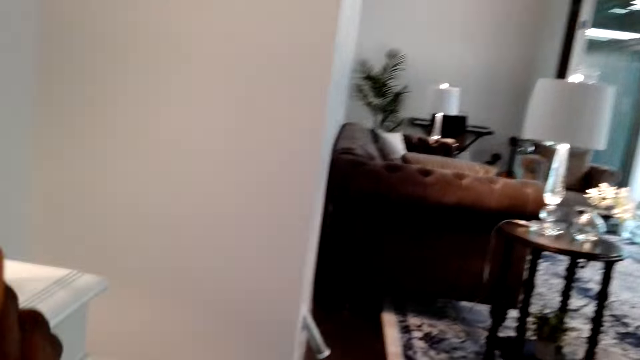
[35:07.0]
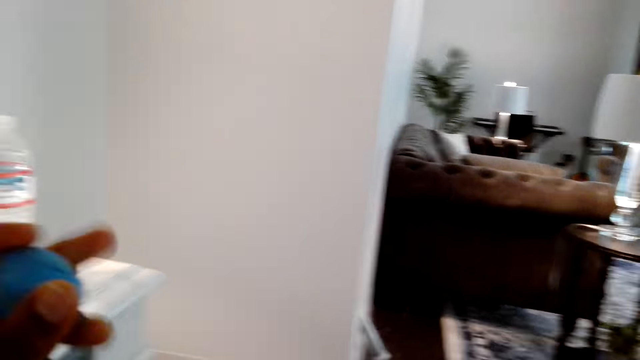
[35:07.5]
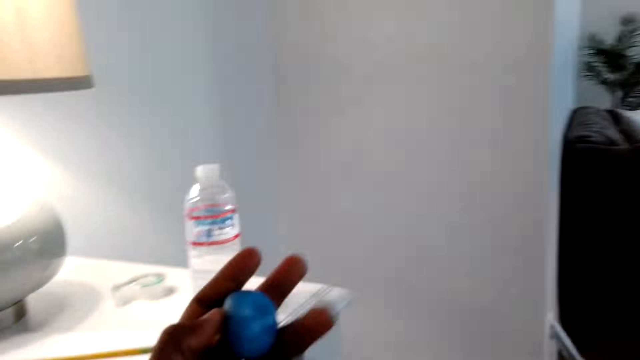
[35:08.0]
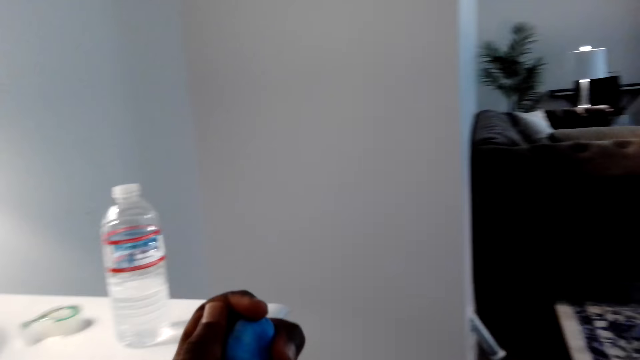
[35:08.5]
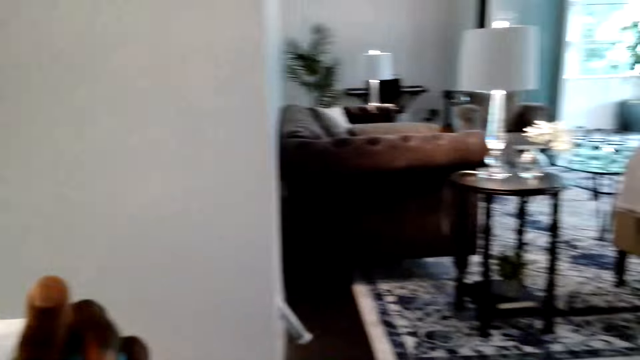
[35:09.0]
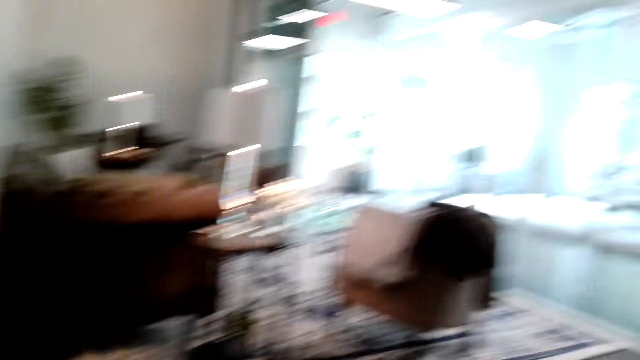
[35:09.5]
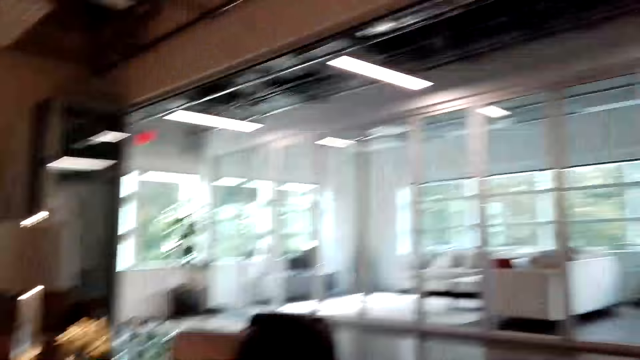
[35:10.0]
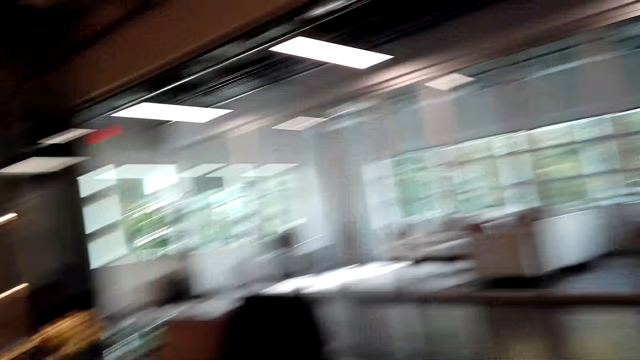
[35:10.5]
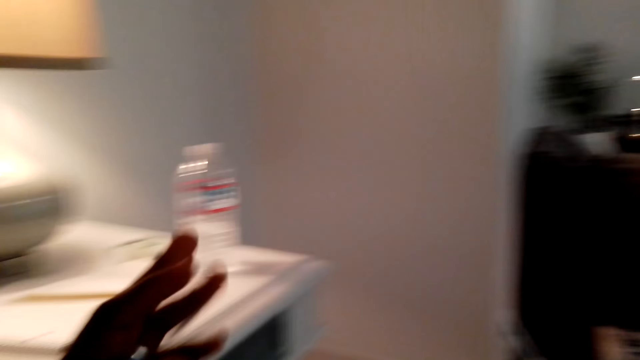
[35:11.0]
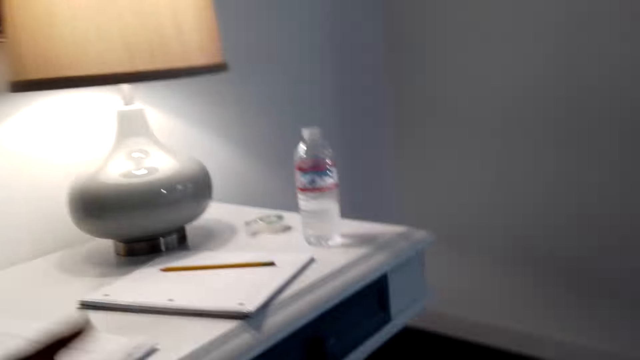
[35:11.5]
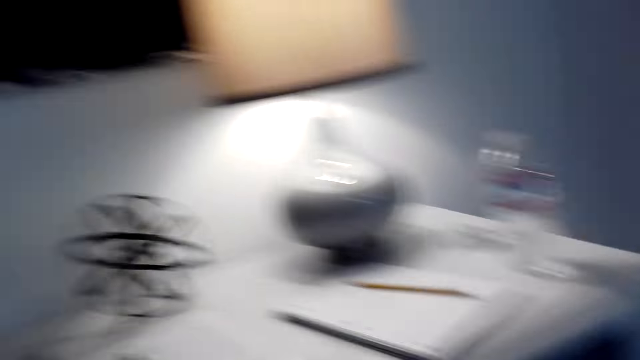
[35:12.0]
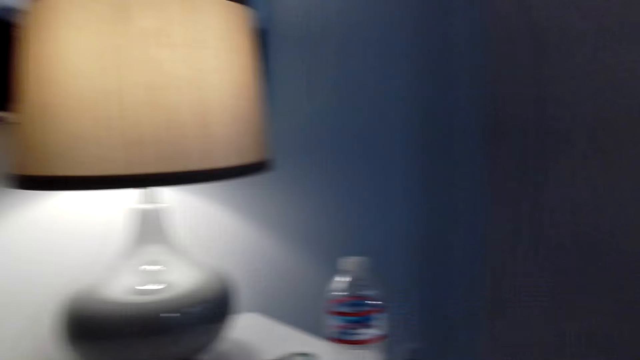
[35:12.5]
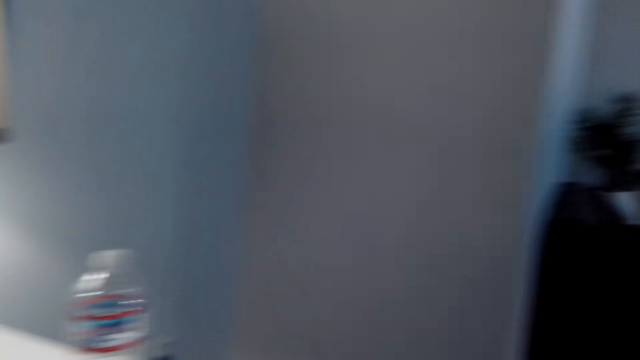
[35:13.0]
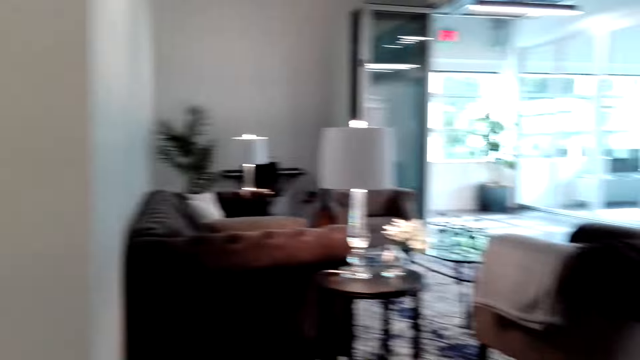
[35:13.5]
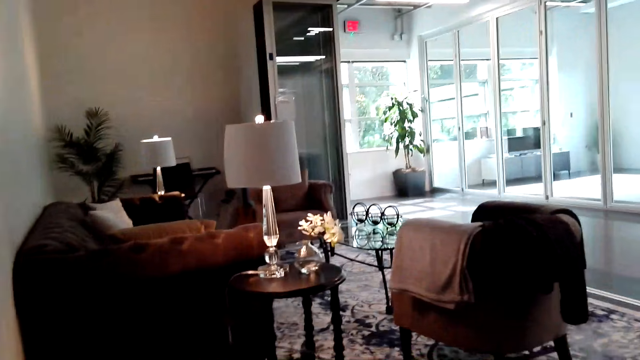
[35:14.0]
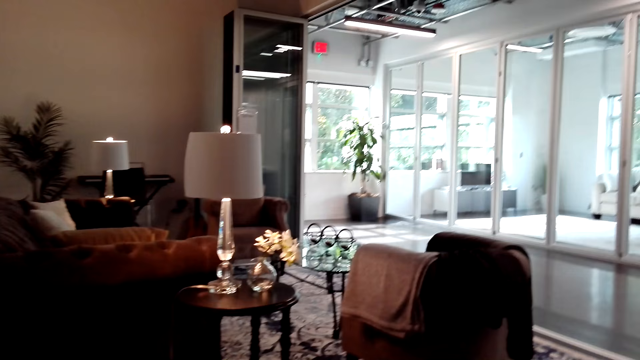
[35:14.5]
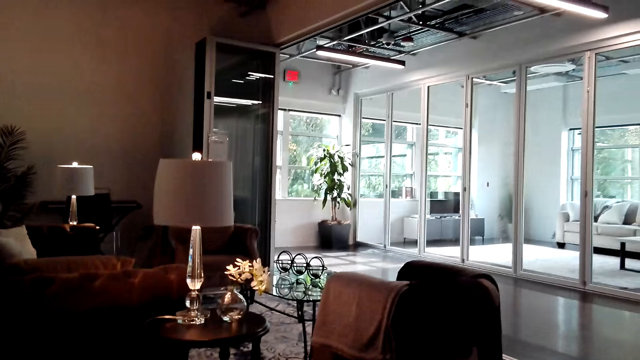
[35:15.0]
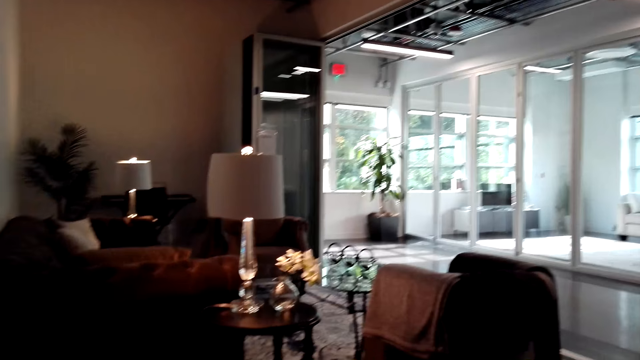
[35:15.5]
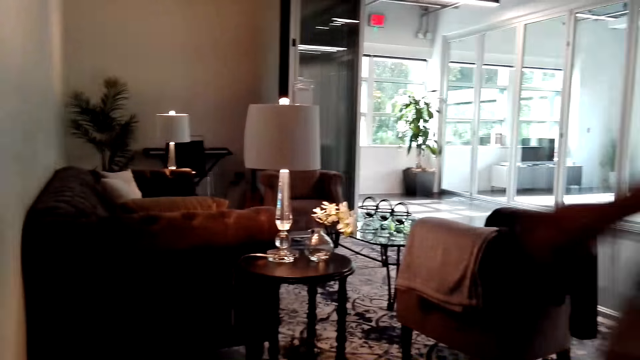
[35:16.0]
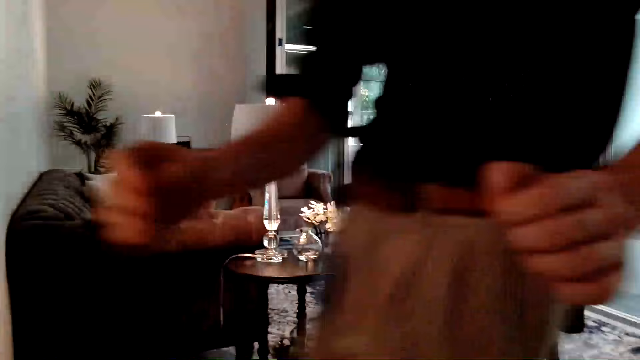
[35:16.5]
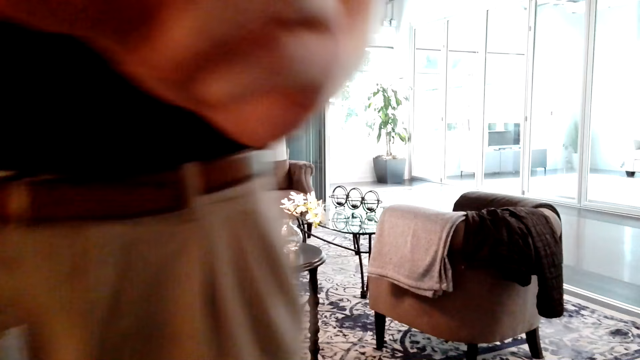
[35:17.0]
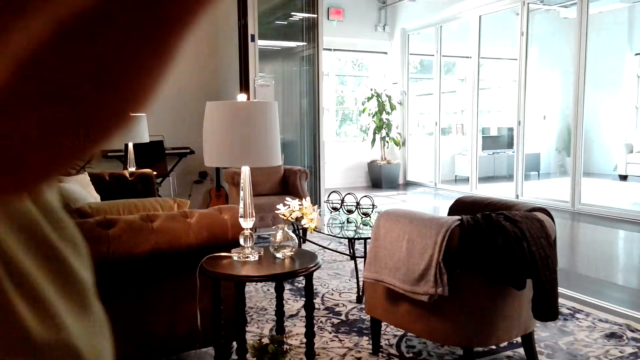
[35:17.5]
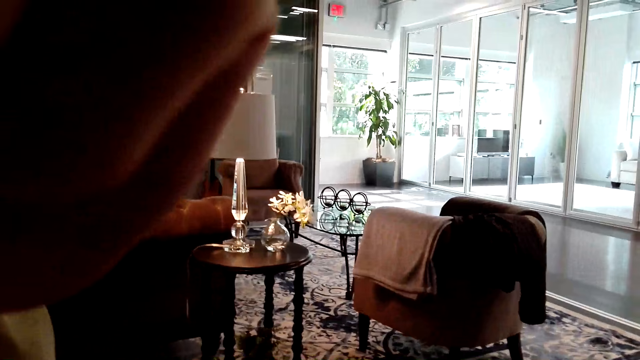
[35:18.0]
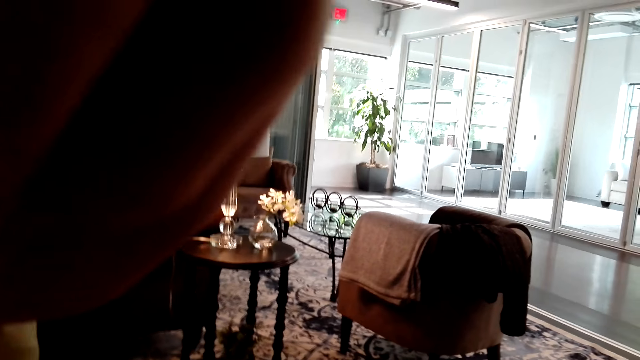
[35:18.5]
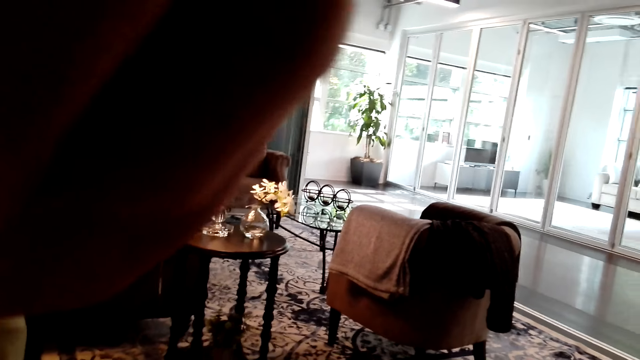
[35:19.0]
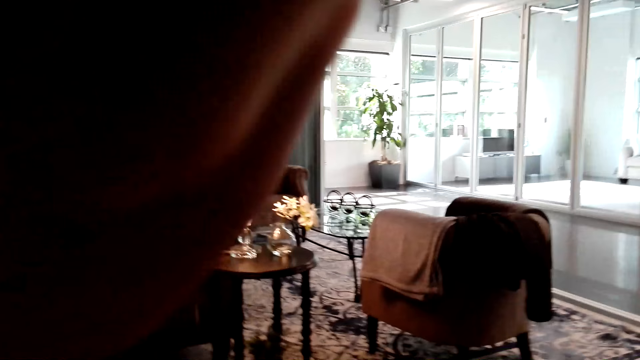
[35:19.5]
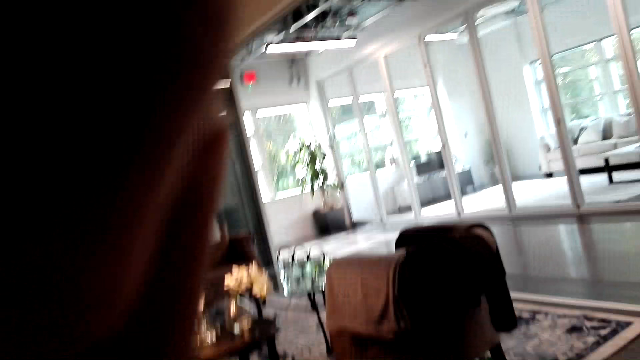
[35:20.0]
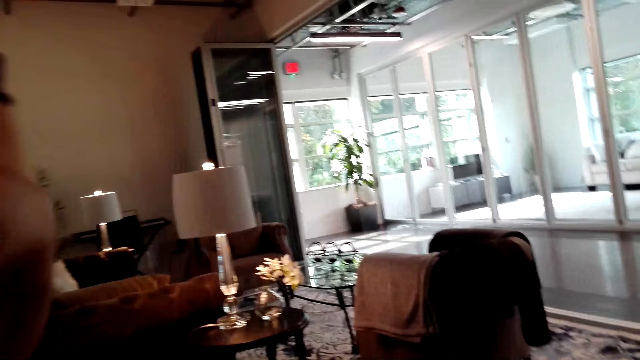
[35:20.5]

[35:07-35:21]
The camera wearer holds a small ball in his left hand. He presses a mold. He looks around. A man walks towards the camera wearer. The man touches the camera on the camera wearer's head and adjusts the camera.

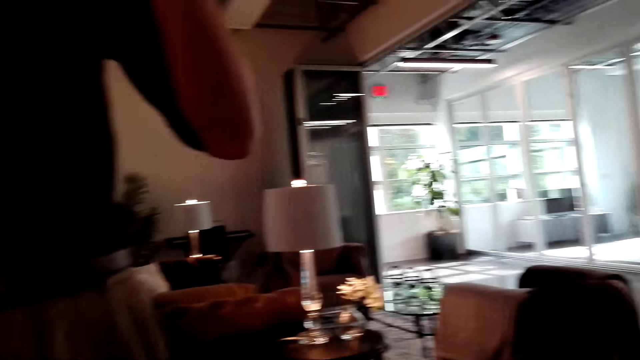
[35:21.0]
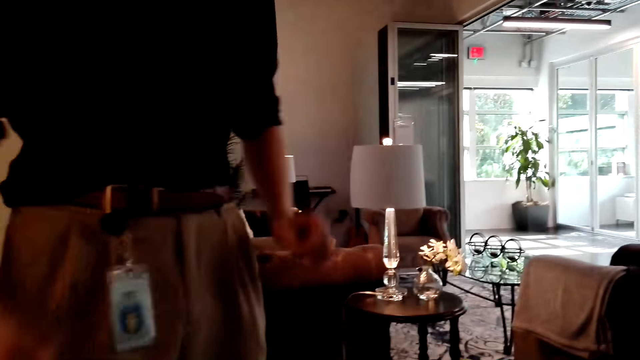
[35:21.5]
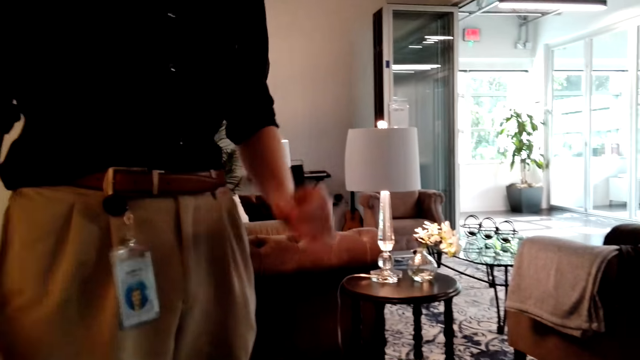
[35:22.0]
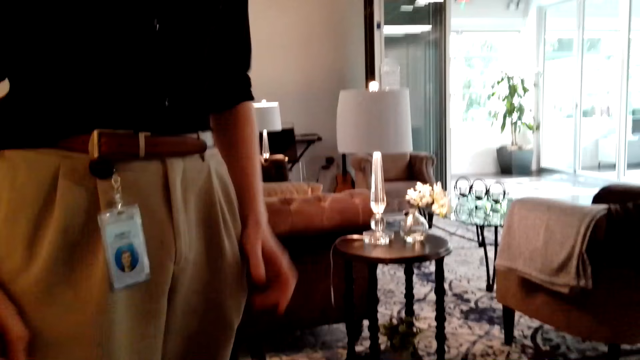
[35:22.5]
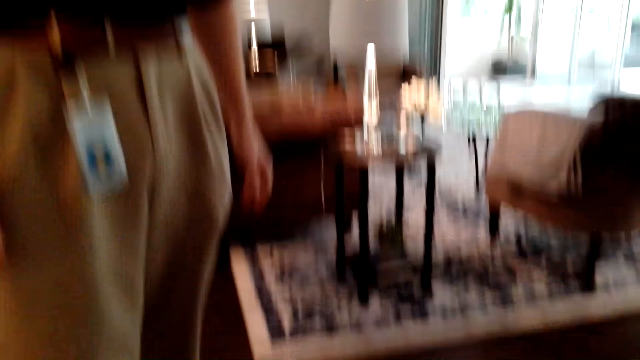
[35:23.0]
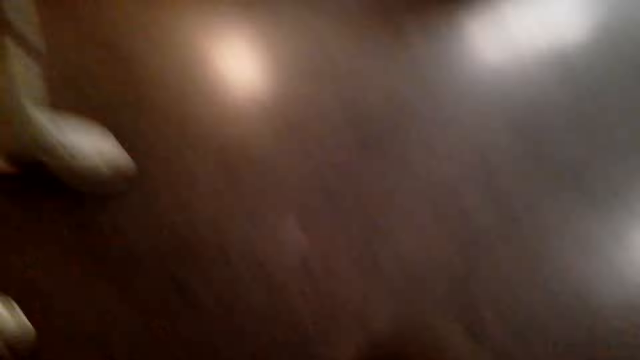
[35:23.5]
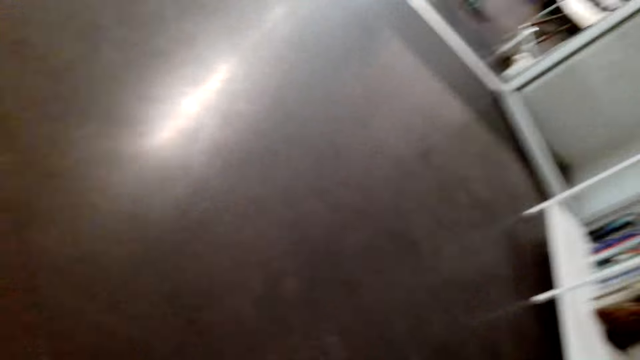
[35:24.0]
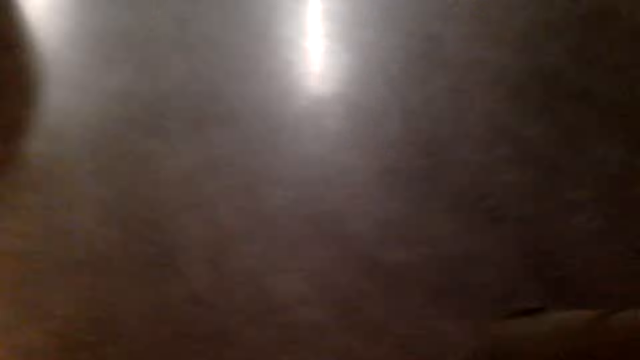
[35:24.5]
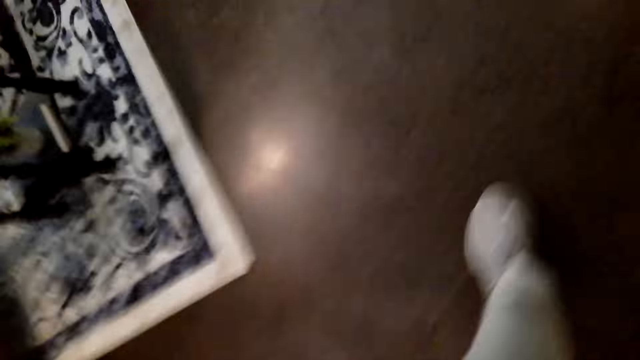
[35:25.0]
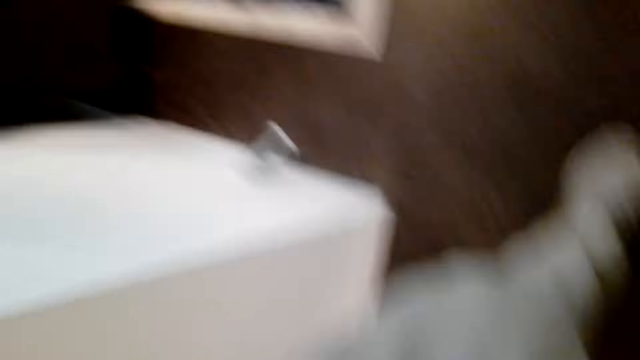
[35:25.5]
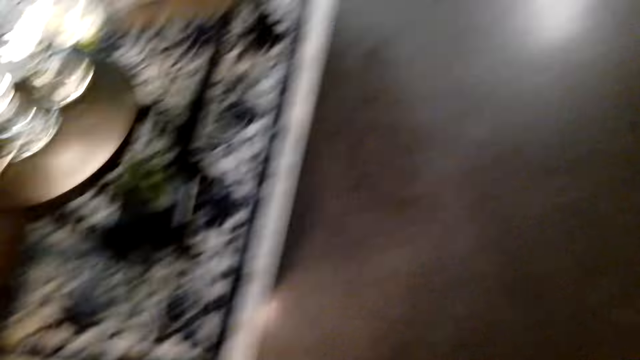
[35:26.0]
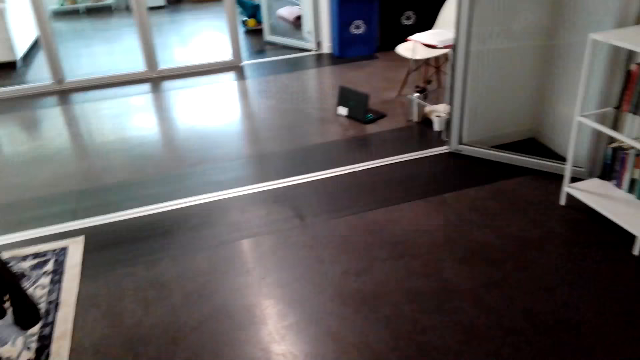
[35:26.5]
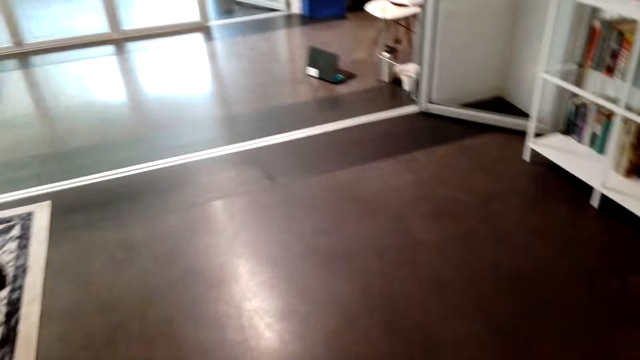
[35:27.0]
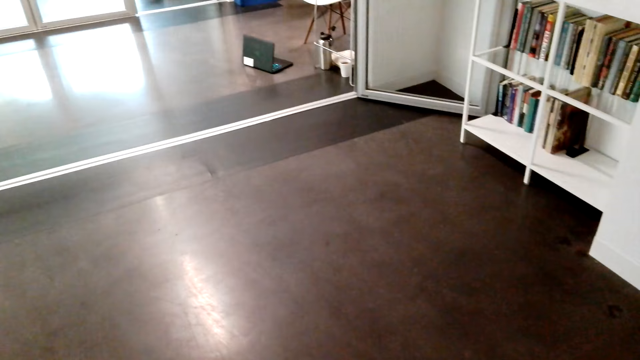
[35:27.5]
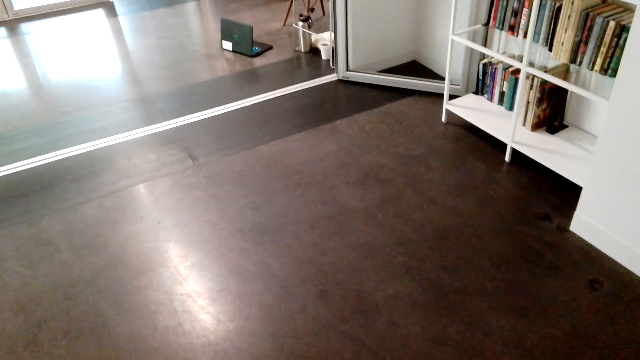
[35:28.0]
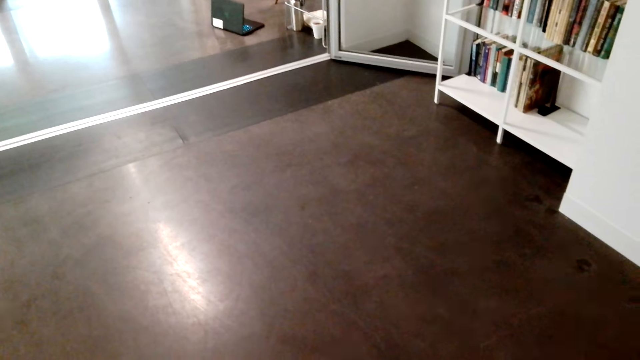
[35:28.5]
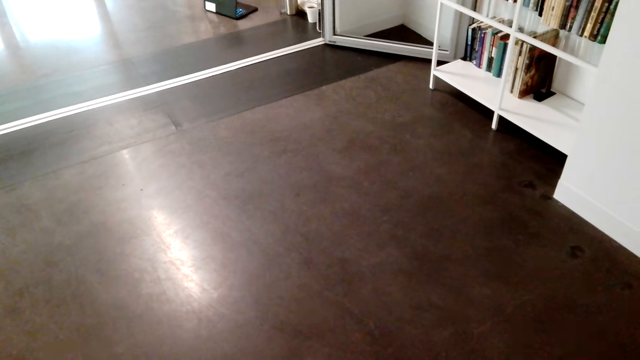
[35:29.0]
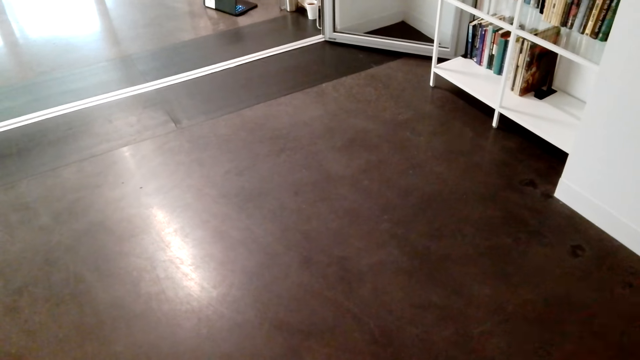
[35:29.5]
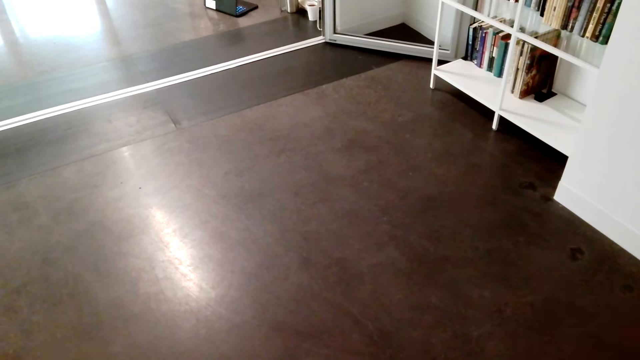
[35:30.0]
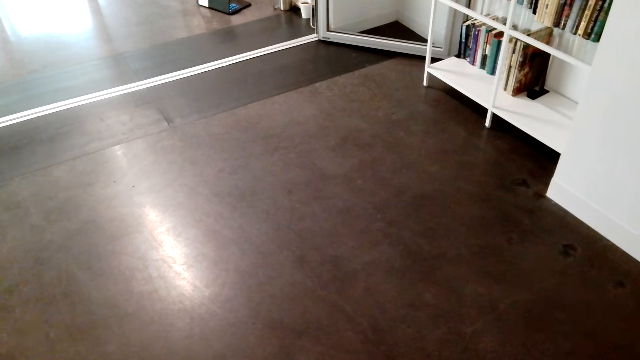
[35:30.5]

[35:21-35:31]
A man stands in front of the camera wearer. The camera wearer looks around in the greenhouse. The man interacts with the camera wearer.
